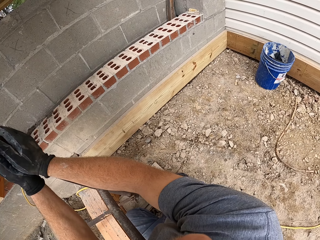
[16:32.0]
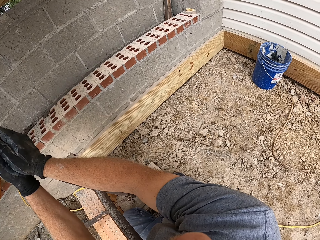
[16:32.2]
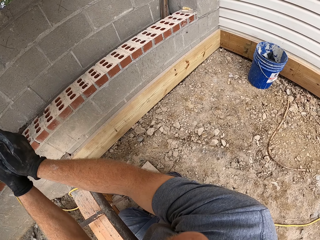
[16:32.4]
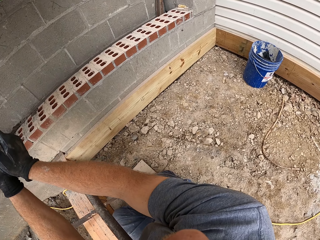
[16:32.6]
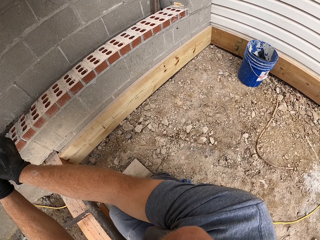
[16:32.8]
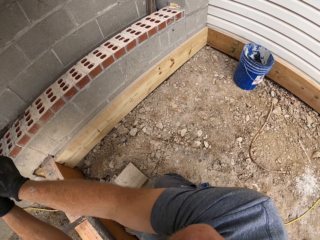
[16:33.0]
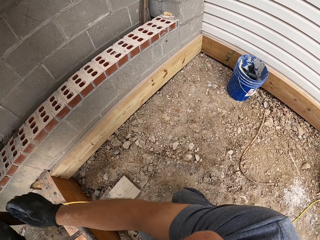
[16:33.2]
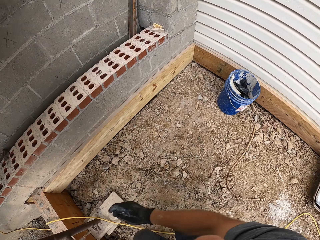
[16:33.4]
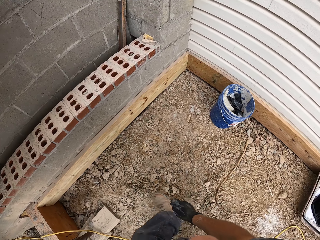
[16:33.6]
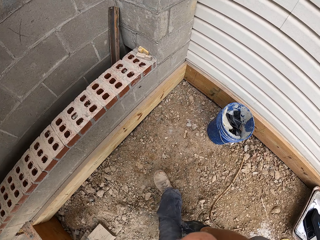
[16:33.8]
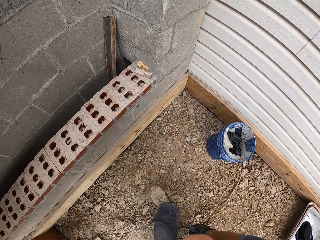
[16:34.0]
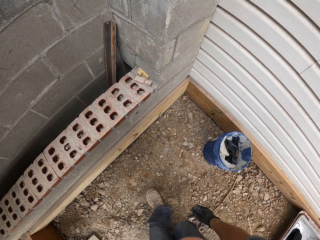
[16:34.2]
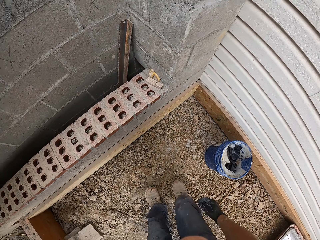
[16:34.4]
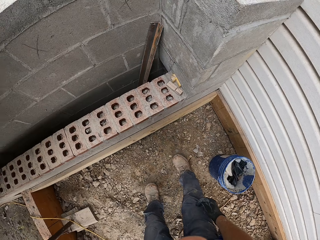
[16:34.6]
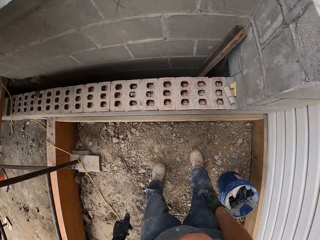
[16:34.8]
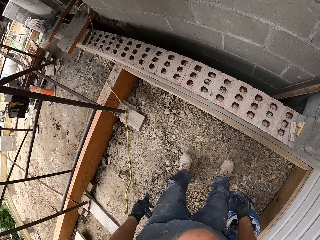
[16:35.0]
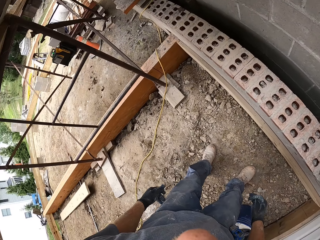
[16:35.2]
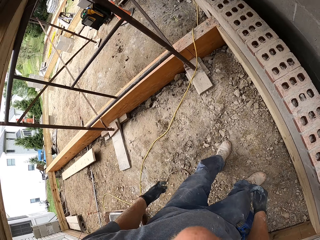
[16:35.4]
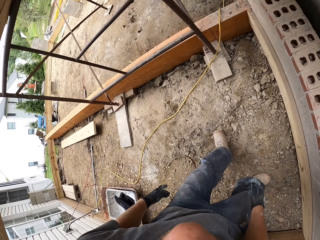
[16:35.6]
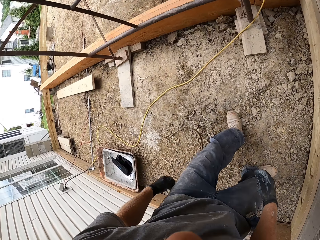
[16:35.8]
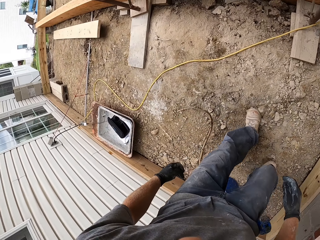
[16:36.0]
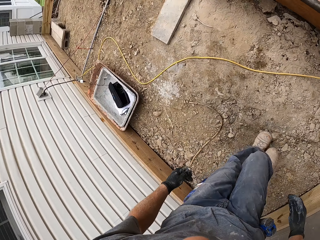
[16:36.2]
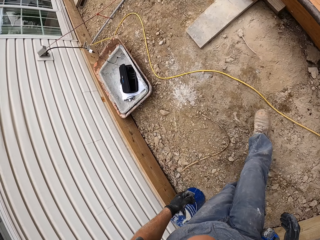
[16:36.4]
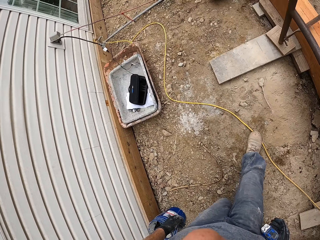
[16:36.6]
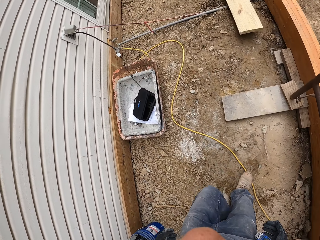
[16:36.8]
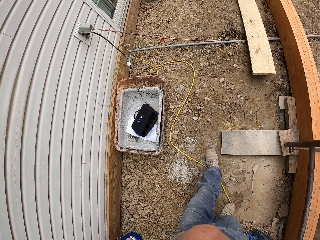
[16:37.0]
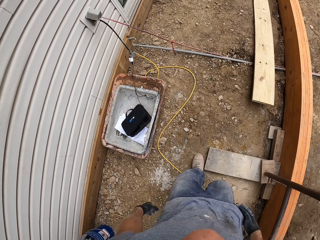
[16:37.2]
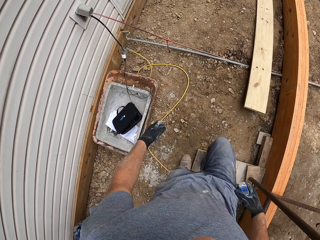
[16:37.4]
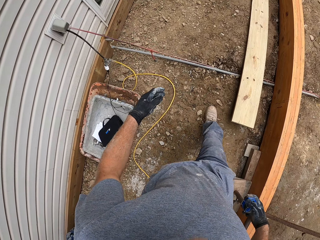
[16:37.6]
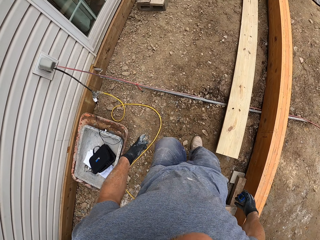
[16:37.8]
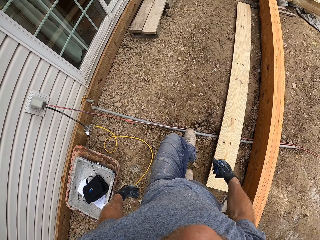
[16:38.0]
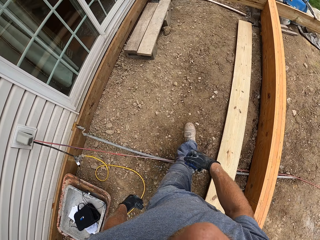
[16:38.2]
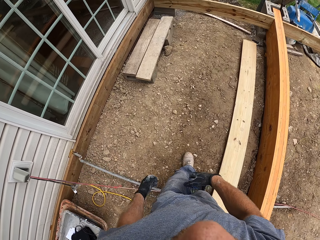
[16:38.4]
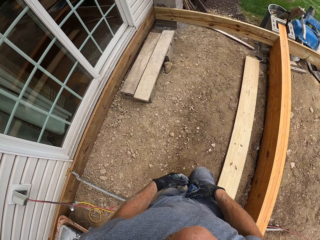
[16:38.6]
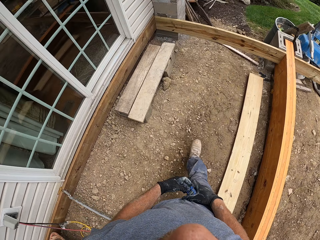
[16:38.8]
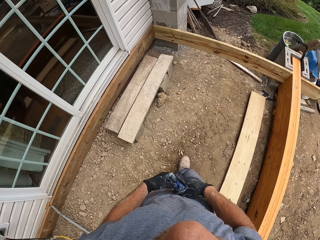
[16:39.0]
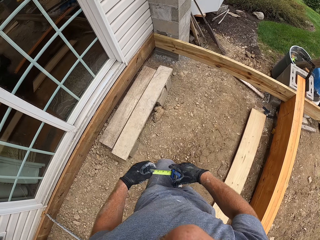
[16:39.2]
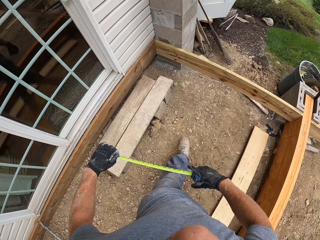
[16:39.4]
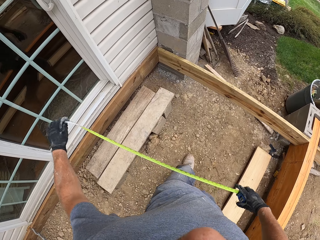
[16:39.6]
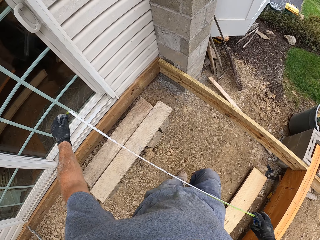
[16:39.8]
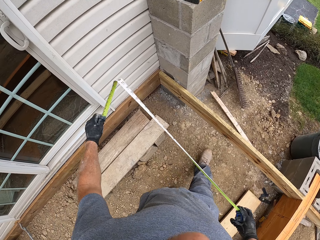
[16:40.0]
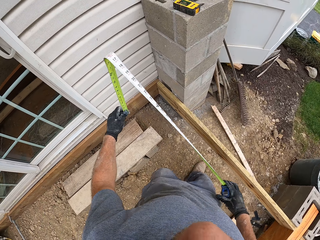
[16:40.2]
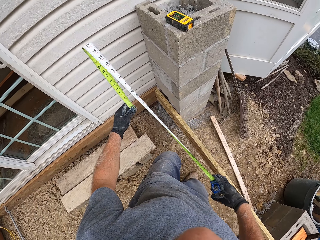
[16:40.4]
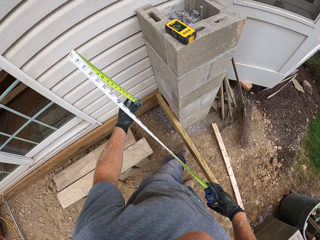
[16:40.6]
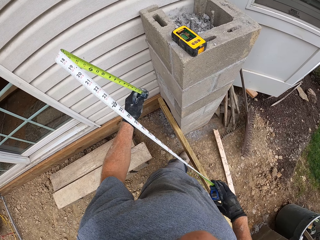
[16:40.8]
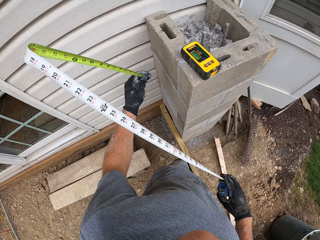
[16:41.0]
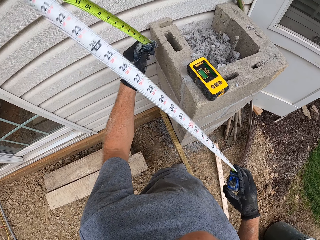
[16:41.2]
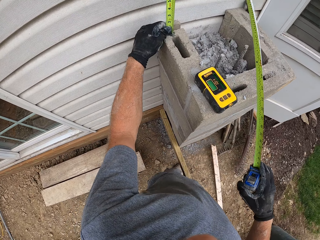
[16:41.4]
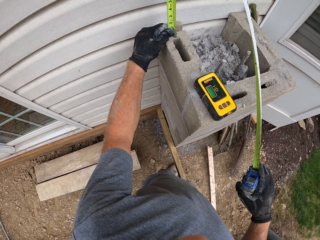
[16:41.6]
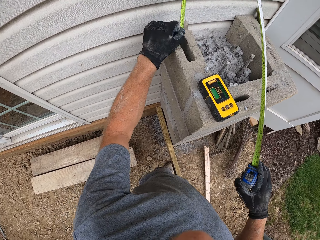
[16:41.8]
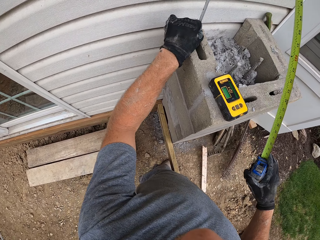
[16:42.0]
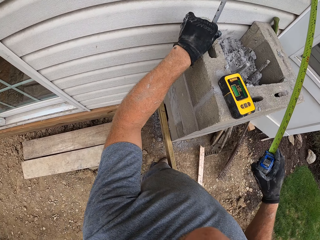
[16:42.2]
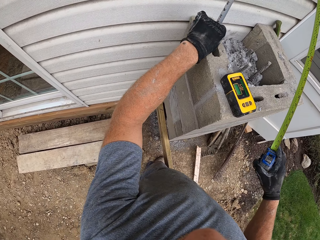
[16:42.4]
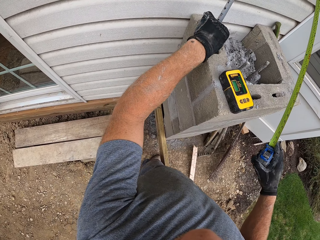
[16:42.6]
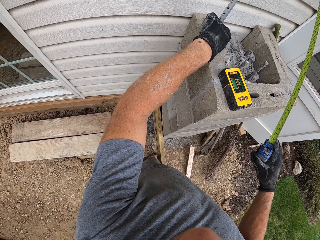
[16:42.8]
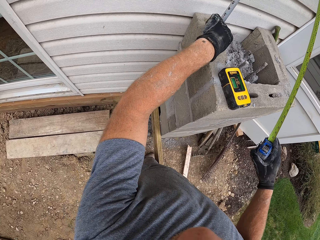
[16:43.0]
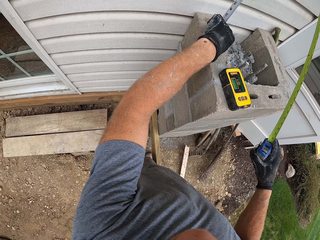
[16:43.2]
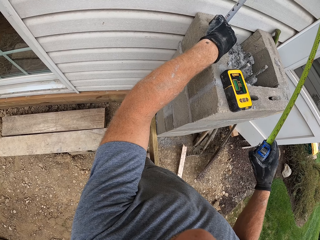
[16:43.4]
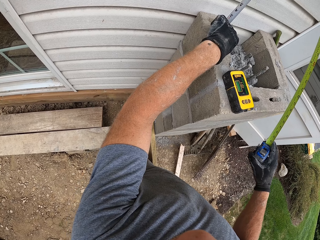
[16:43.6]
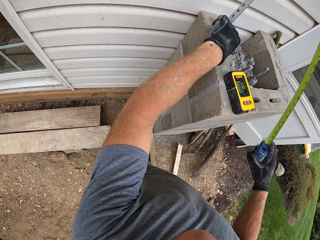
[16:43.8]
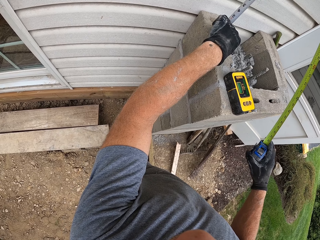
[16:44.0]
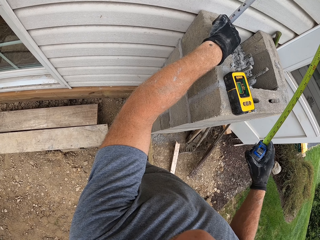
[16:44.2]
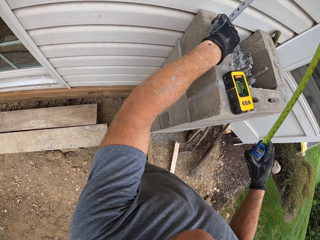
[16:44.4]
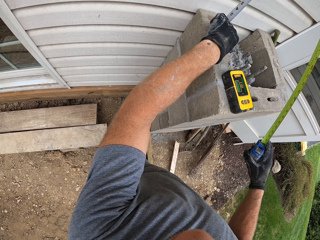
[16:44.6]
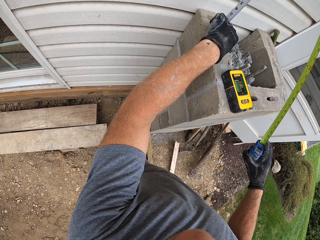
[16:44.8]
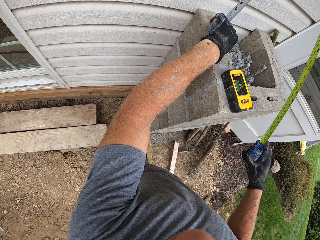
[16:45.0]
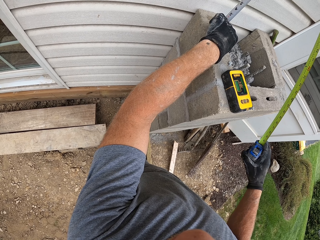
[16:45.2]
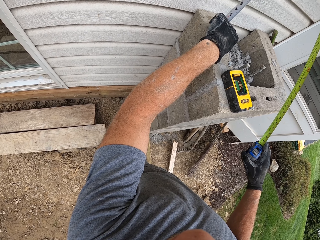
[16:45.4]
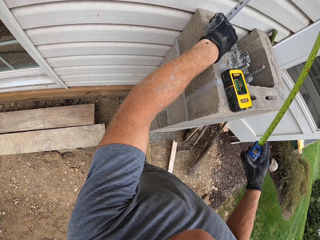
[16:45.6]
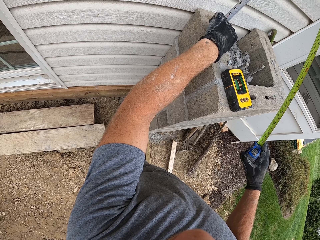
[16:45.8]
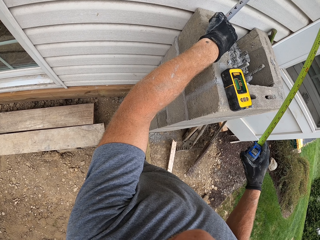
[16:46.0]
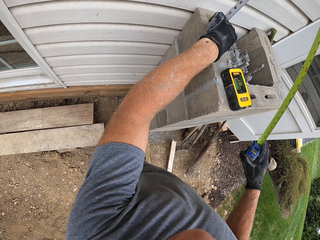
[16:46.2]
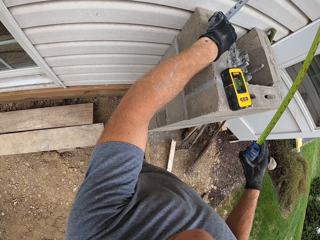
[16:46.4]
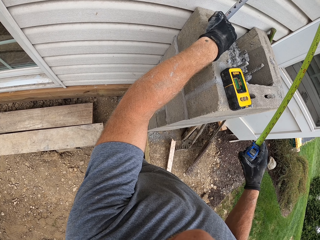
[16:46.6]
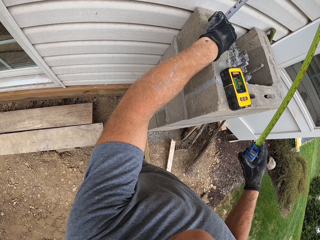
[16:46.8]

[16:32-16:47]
The camera wearer walks around the construction. He removes the measuring tape from his trouser. He extends the measuring tape. He removes the tape from the case. He places the measuring tape on the block. He measures the height with the tape measure.

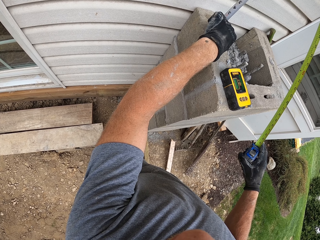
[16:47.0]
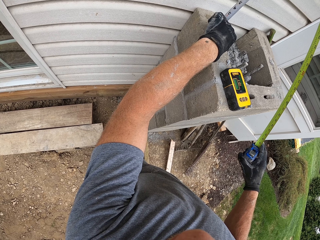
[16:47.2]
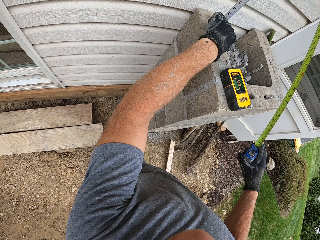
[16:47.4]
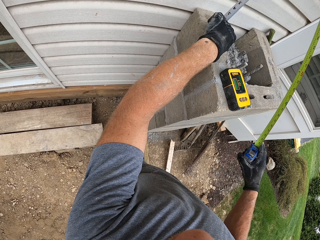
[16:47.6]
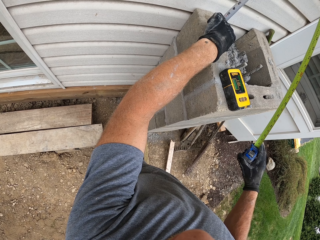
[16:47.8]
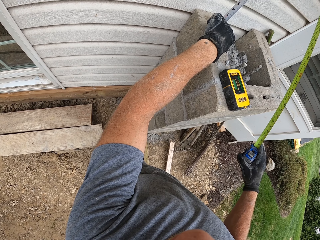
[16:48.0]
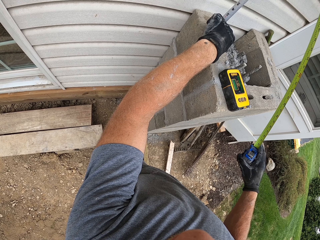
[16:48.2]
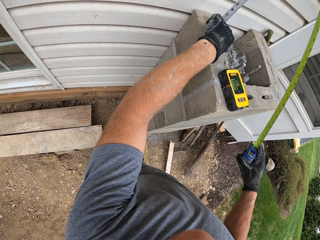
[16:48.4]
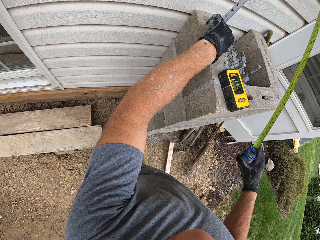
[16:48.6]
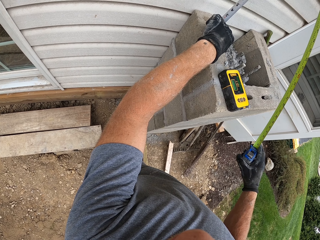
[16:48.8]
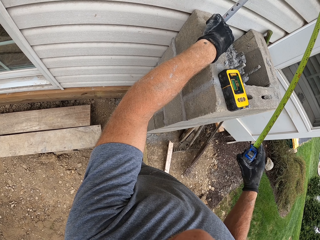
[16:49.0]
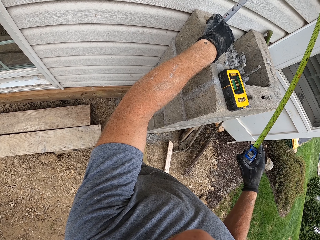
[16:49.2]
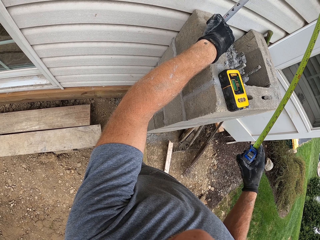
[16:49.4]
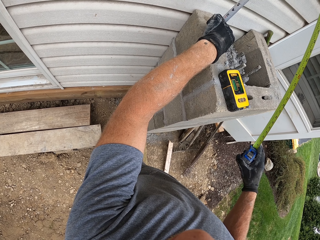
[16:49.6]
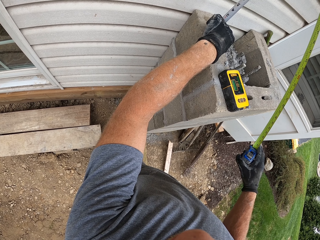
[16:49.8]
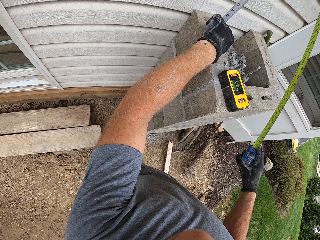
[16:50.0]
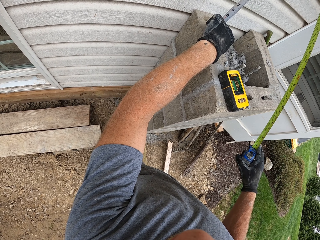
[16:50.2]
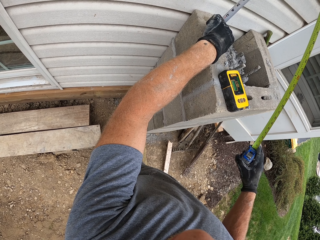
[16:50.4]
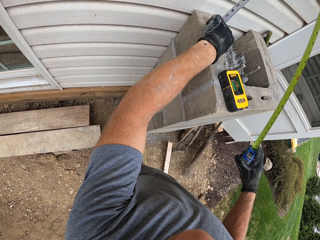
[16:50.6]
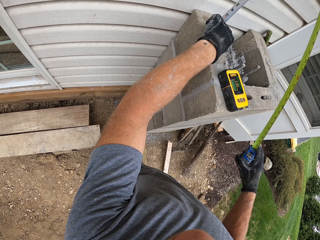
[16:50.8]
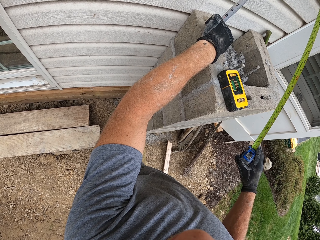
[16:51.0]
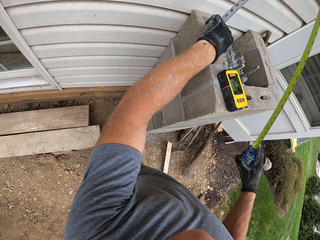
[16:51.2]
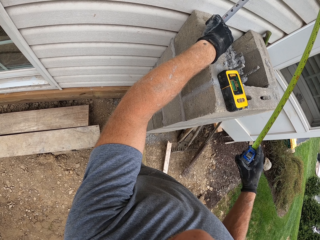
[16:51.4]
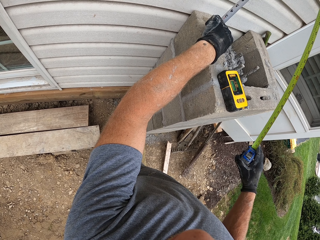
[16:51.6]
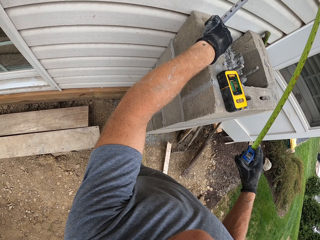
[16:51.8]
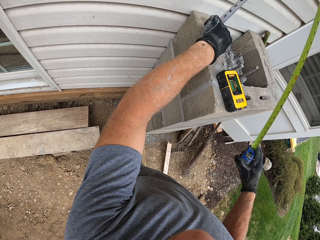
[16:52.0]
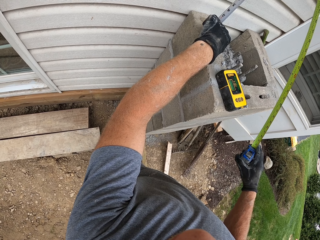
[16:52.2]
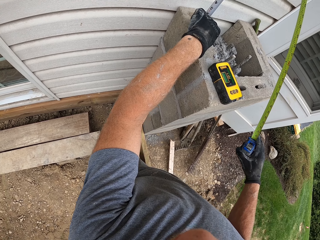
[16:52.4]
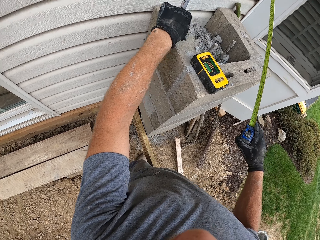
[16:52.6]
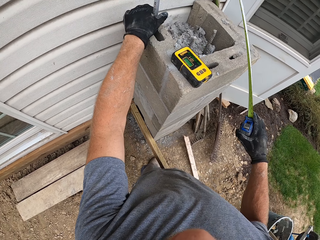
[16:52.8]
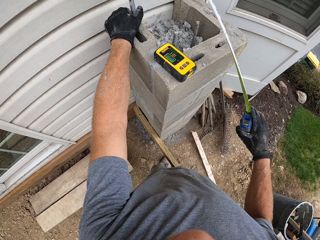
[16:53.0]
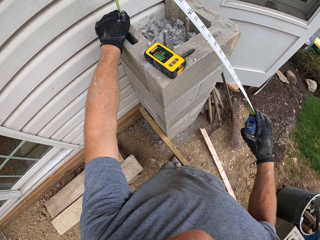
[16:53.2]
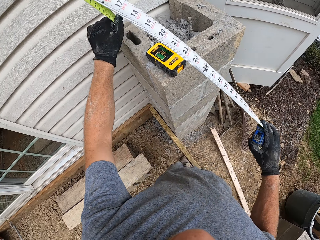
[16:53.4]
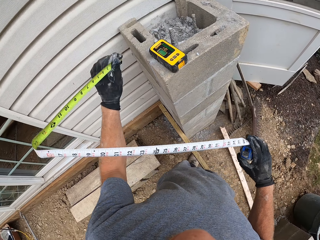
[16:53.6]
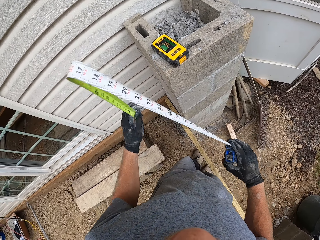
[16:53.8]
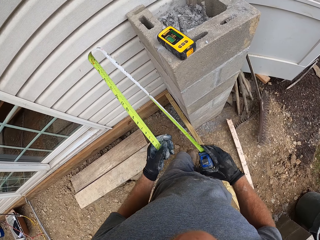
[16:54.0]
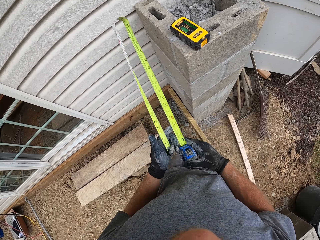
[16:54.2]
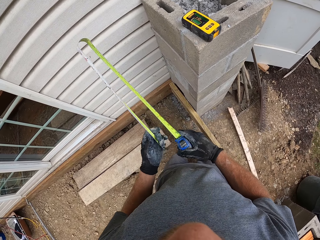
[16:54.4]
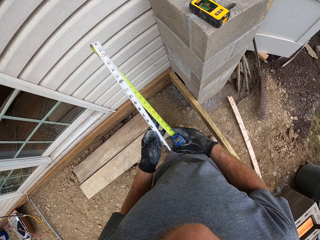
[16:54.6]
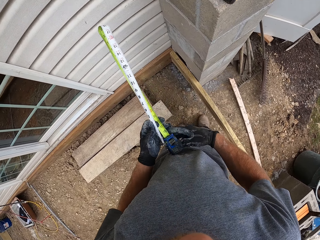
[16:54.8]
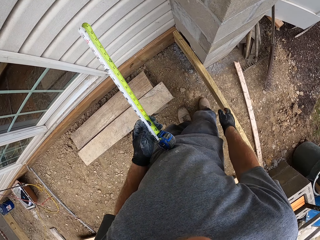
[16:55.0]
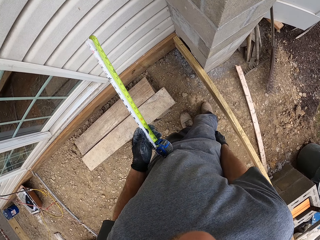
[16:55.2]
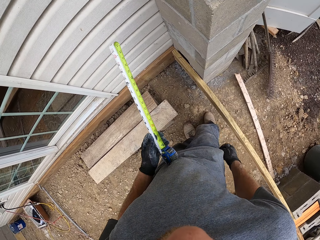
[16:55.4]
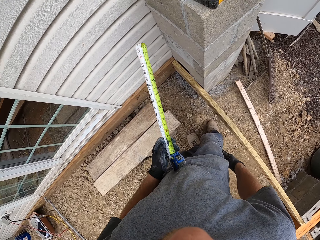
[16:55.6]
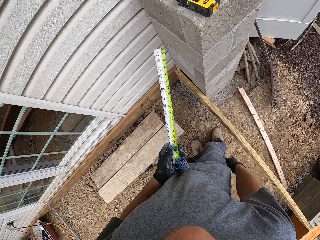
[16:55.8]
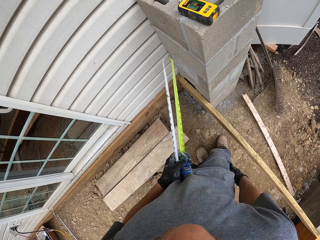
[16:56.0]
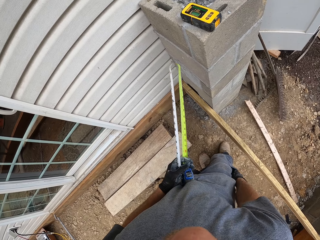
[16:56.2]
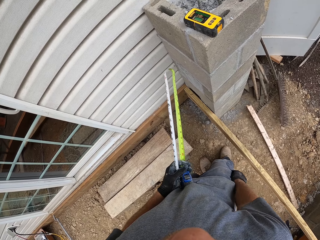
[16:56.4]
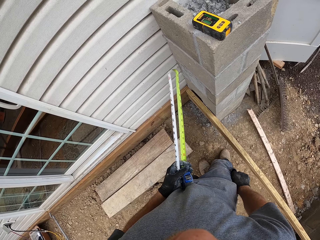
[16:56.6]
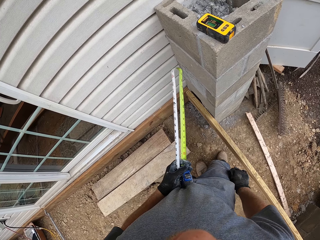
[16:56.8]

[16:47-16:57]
The camera wearer removes the measuring tape on the block. He removes a marker in his pocket.
